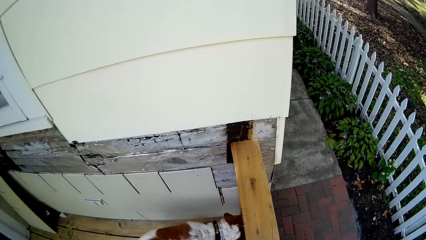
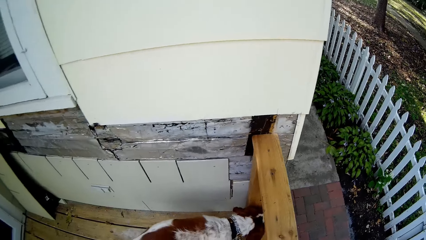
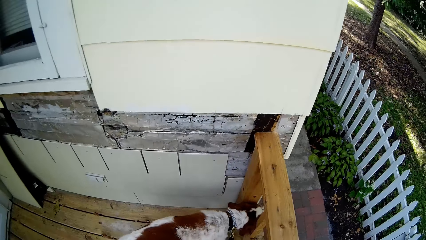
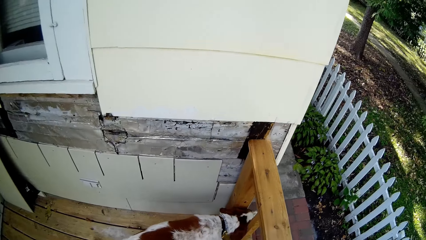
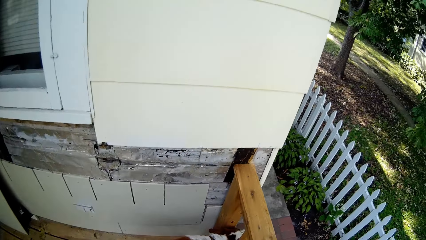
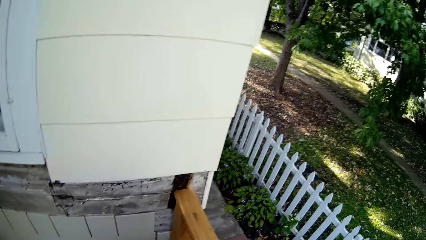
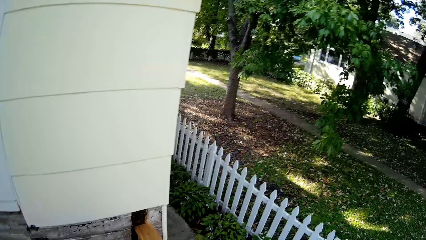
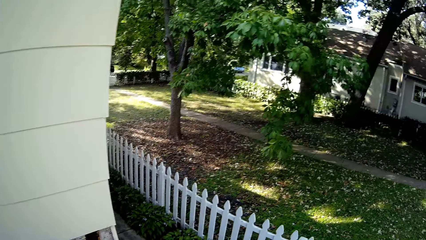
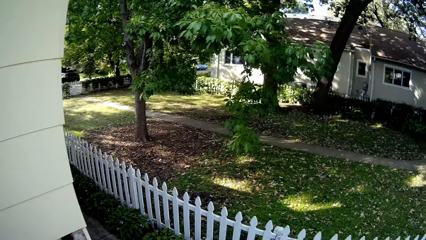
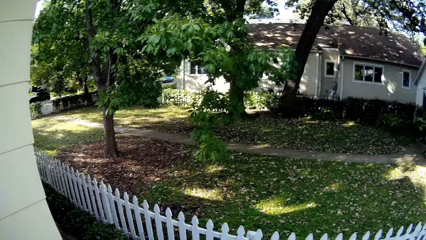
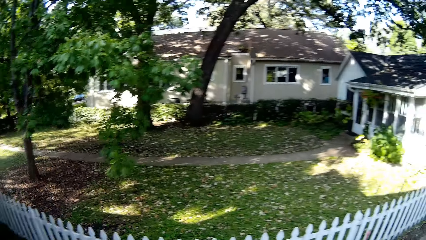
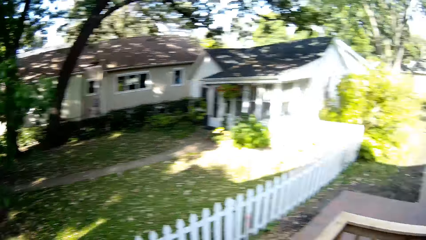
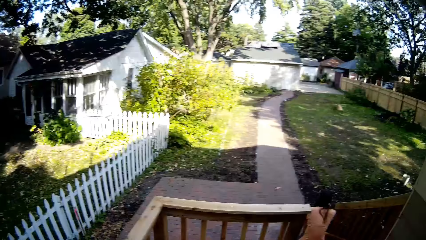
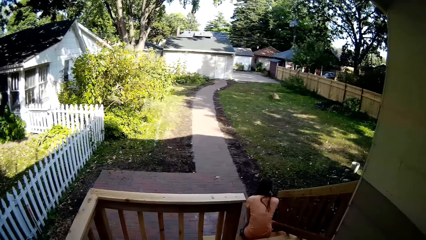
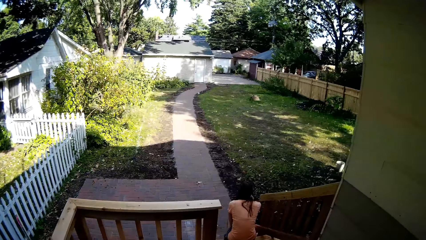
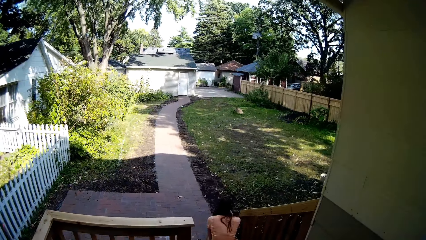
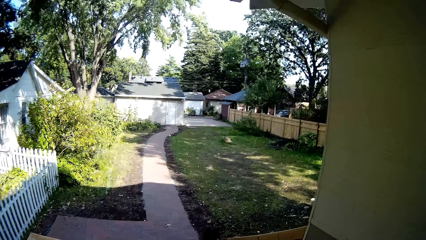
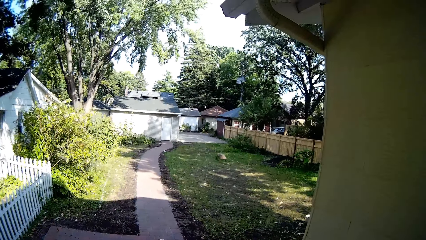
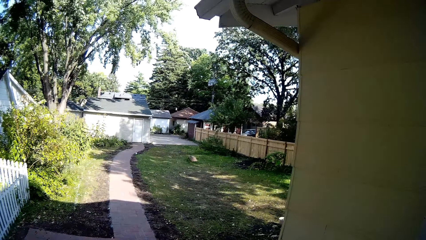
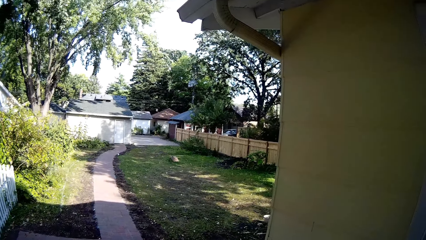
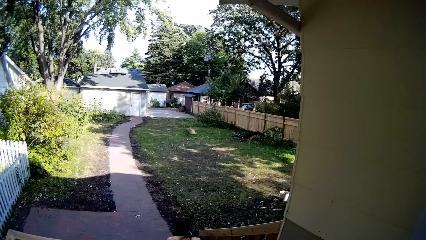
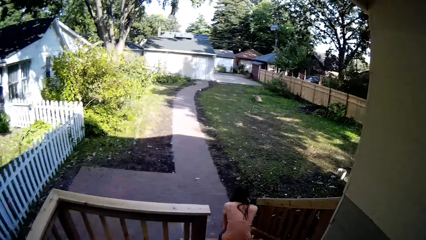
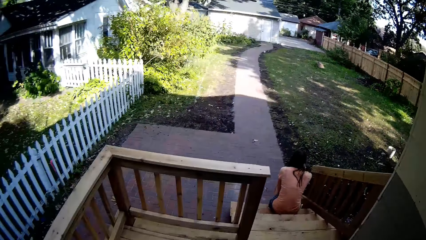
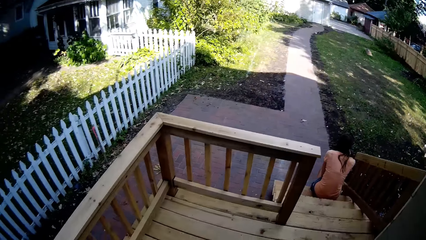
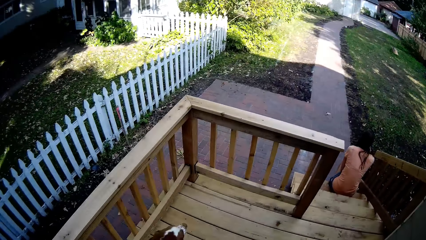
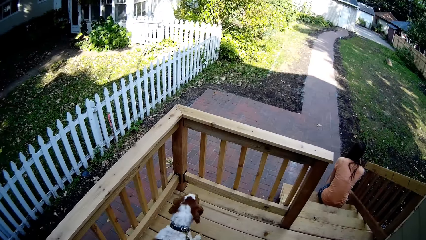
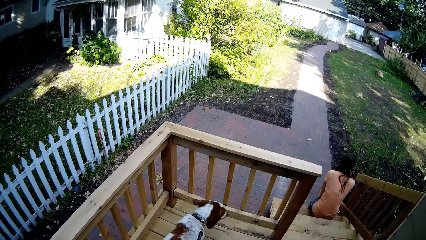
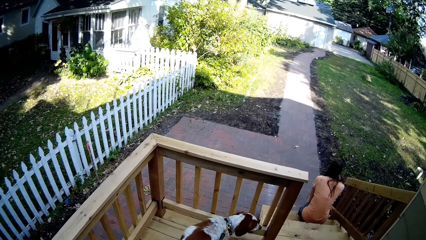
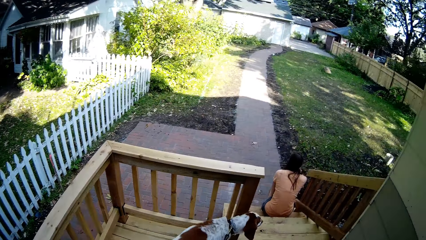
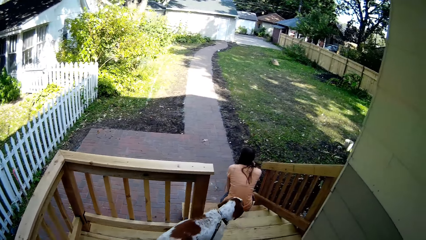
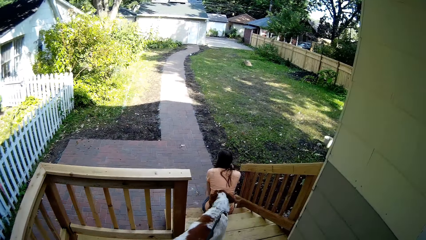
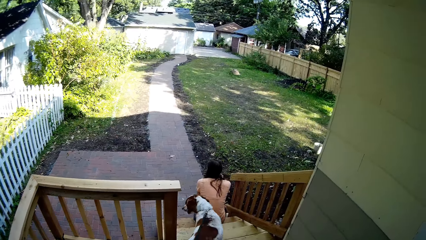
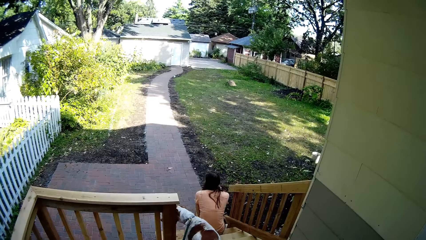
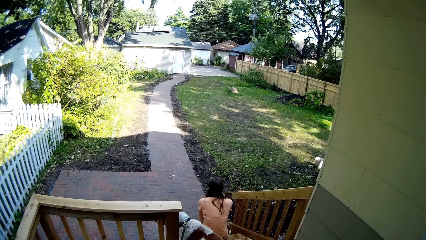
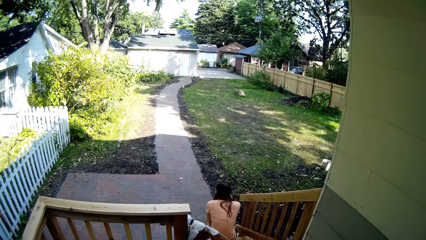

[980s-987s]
The camera wearer looks around the compound.

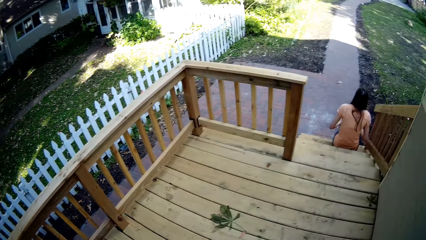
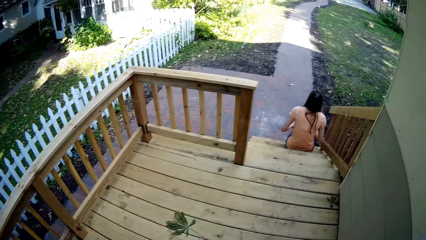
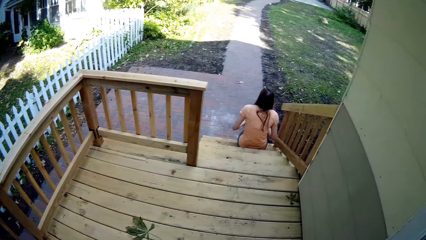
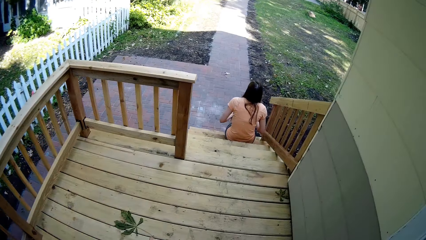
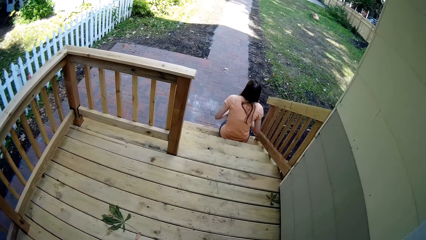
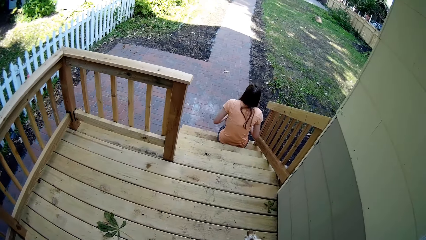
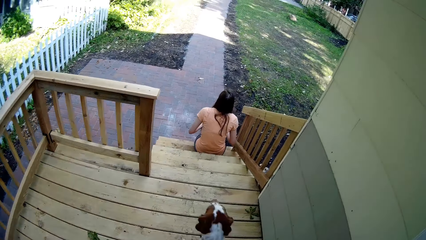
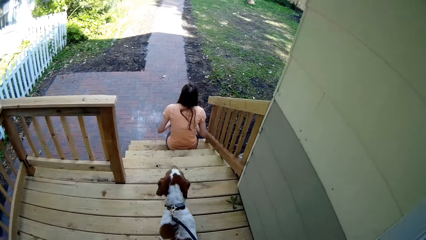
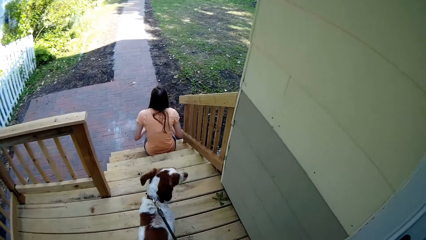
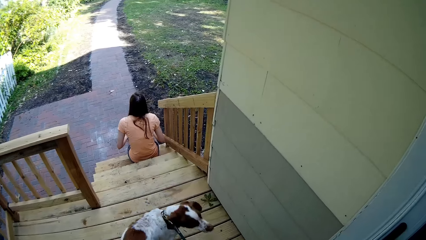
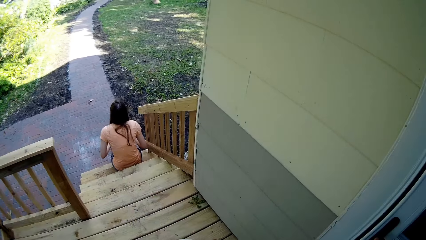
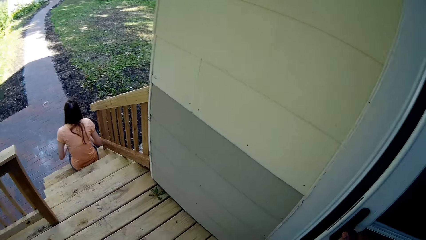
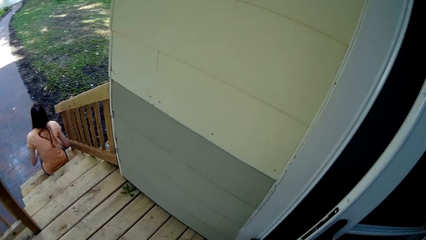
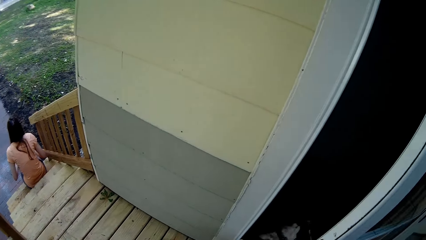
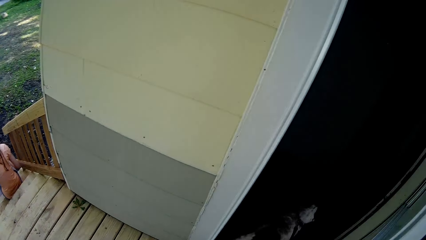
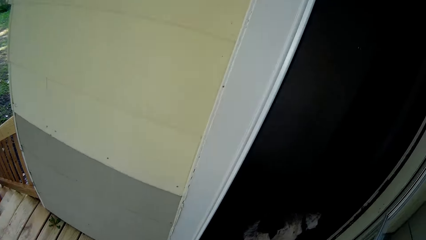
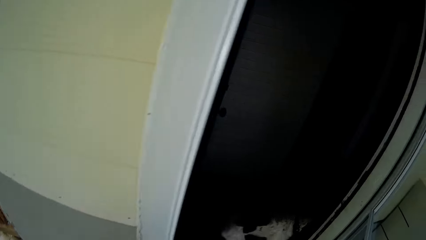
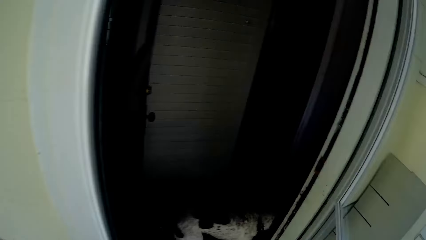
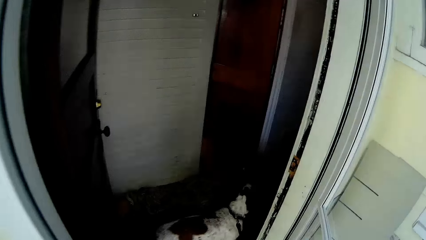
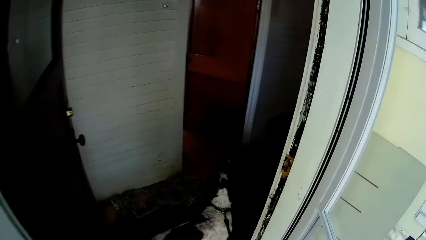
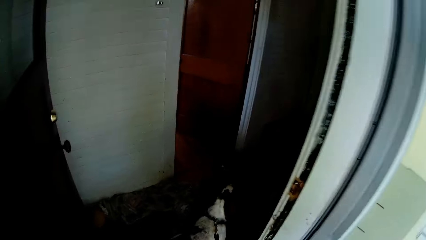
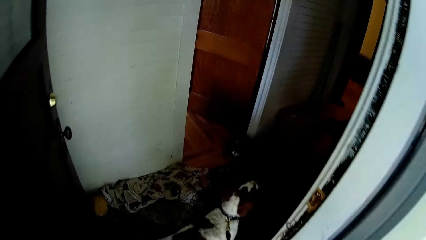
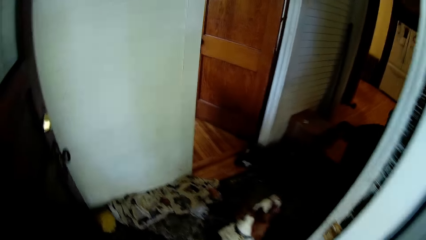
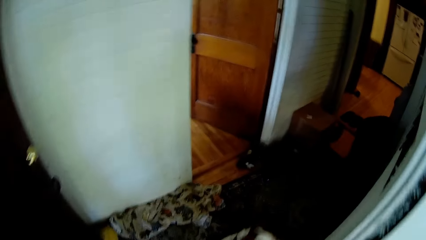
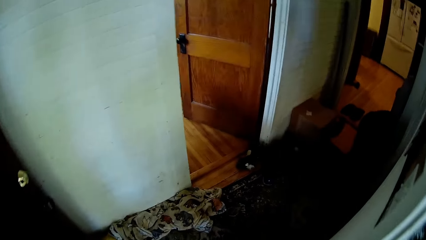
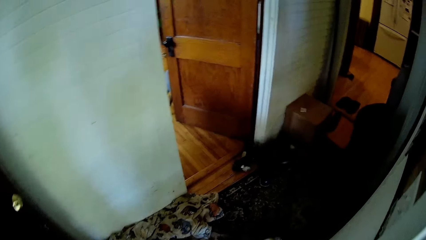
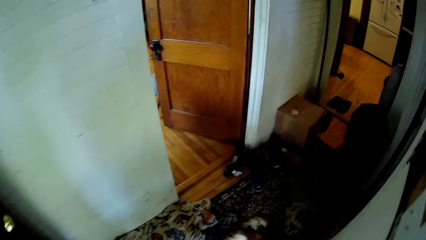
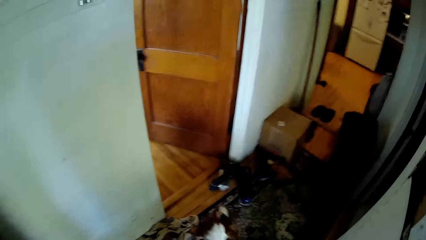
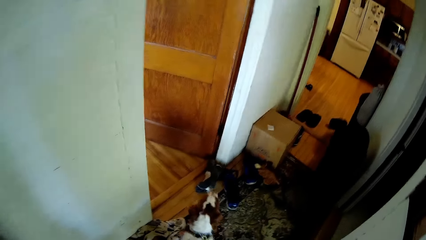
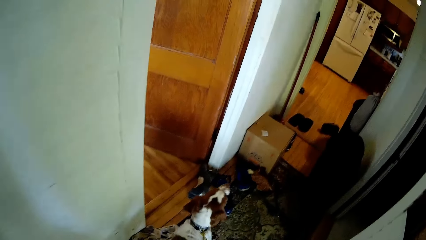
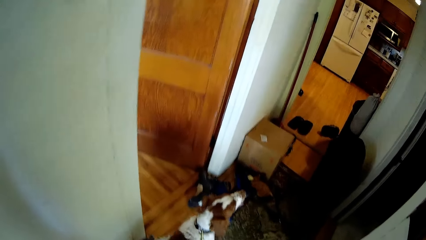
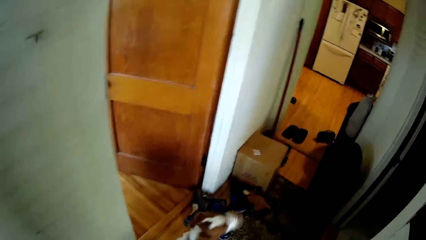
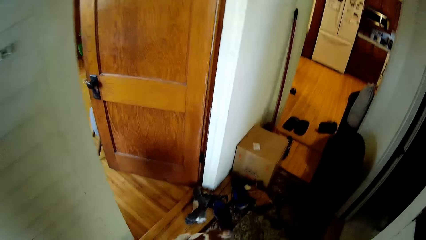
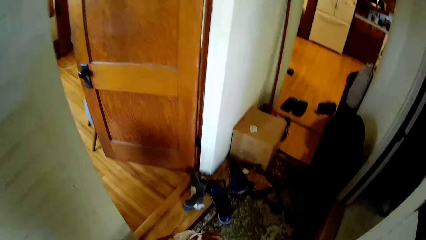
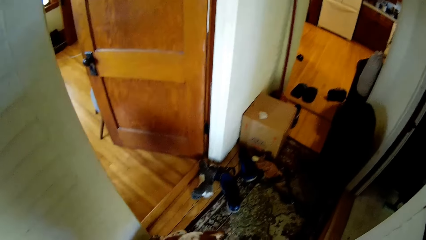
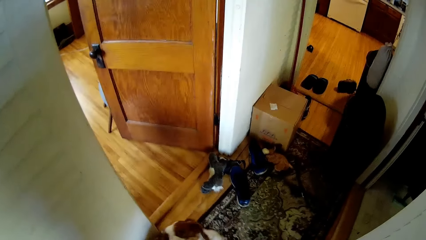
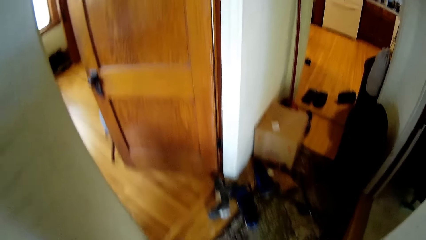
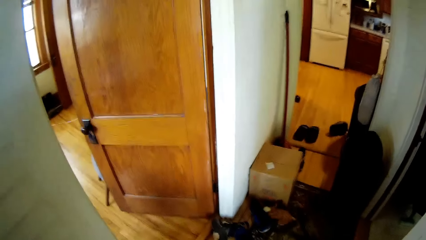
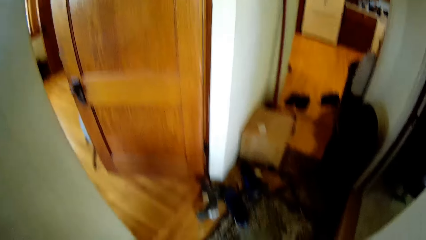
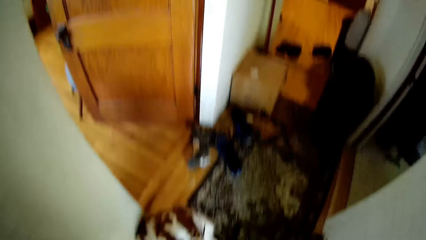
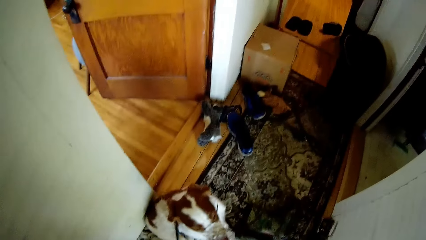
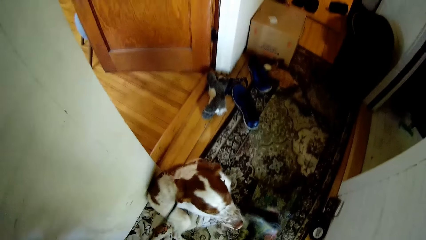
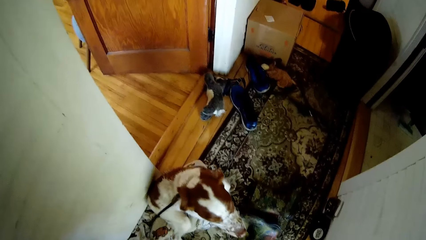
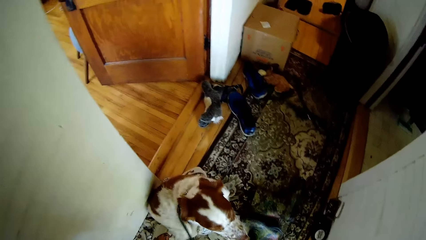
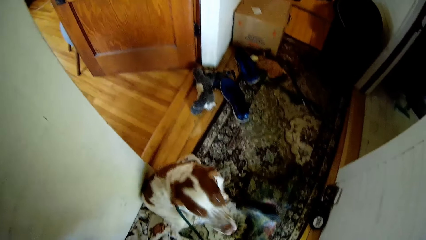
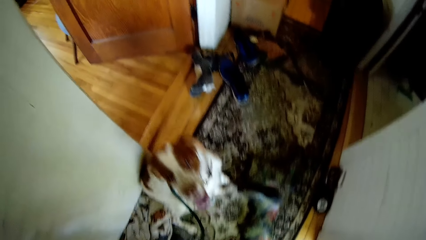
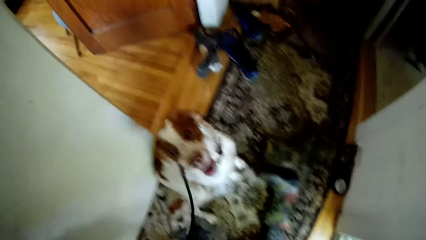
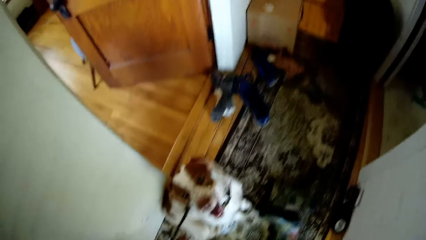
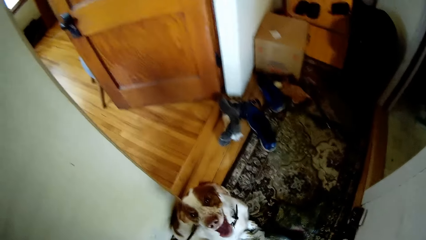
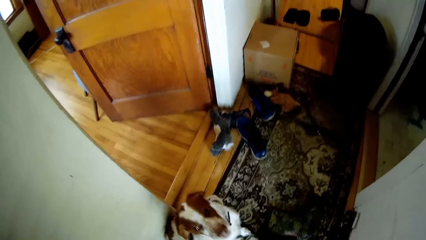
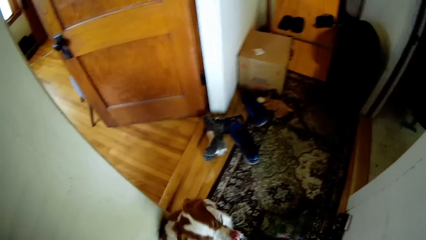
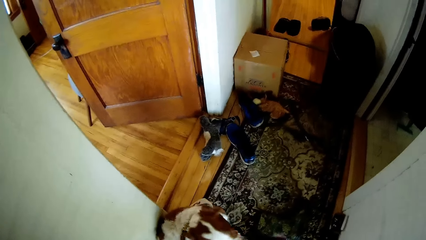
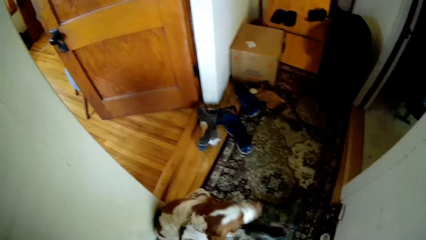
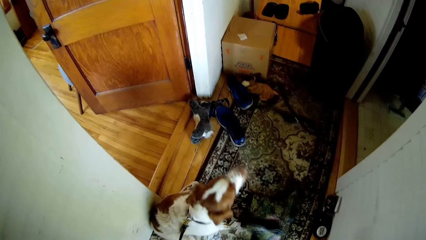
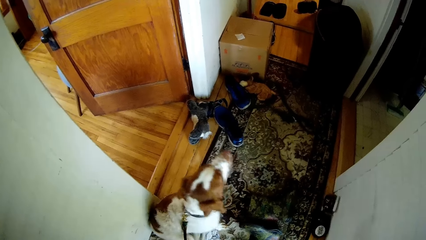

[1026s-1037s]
The camera wearer opens the door. They walk into the house.
